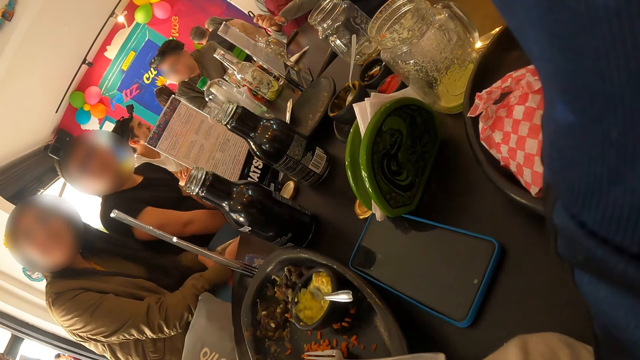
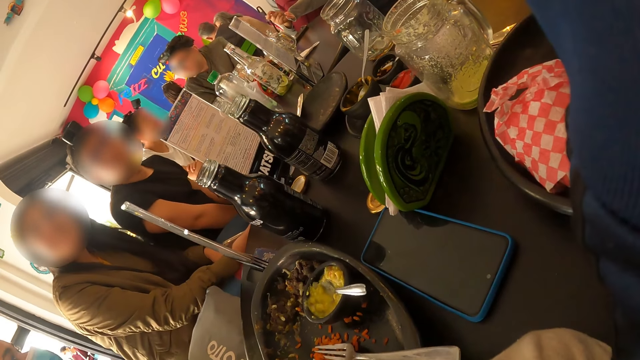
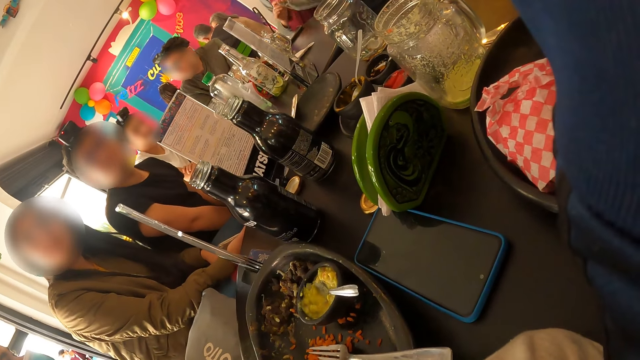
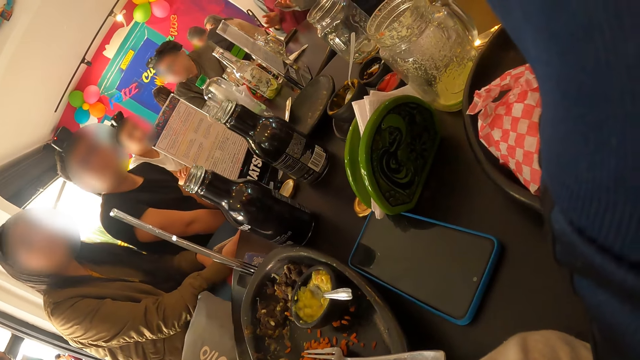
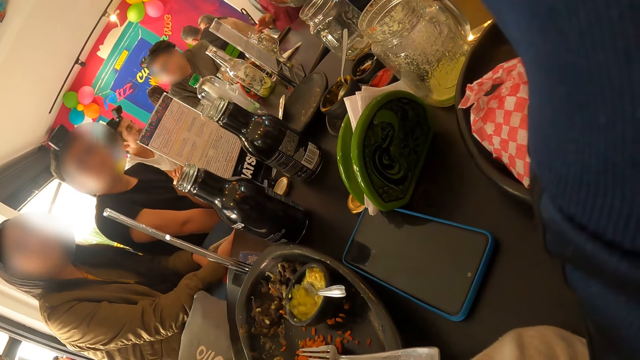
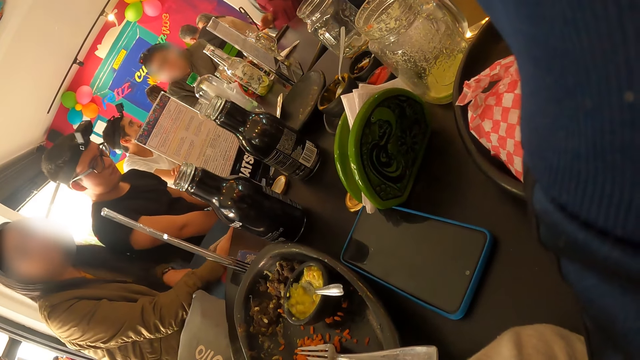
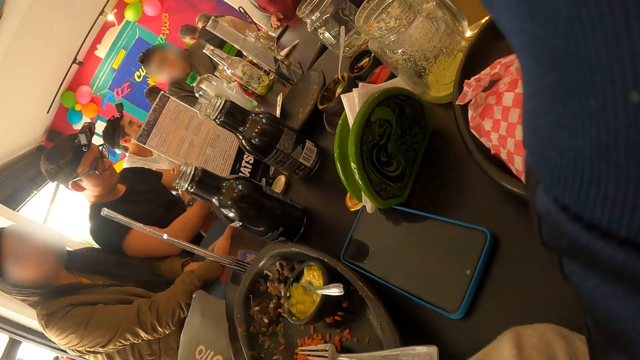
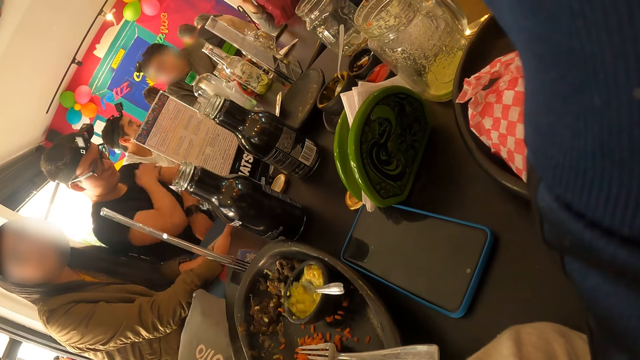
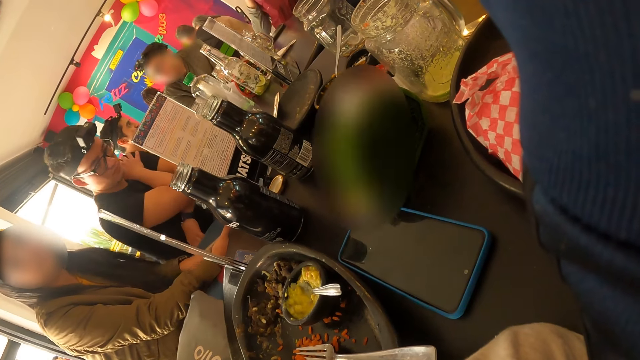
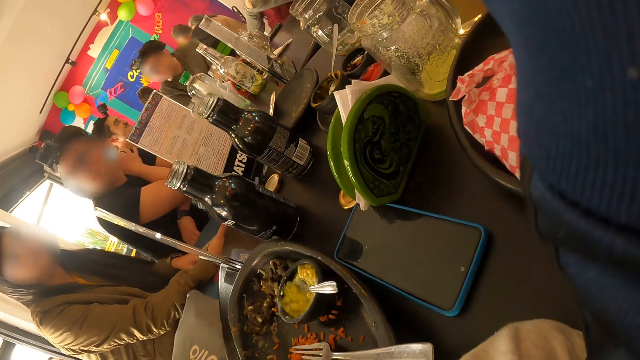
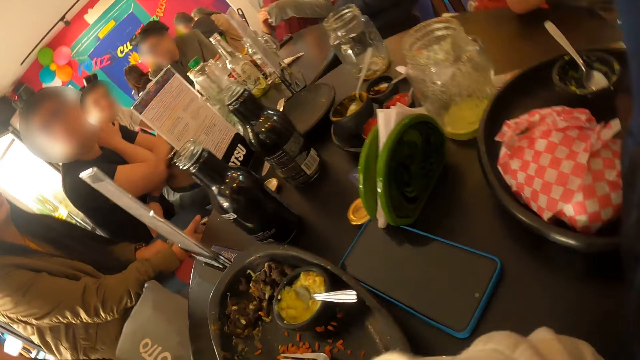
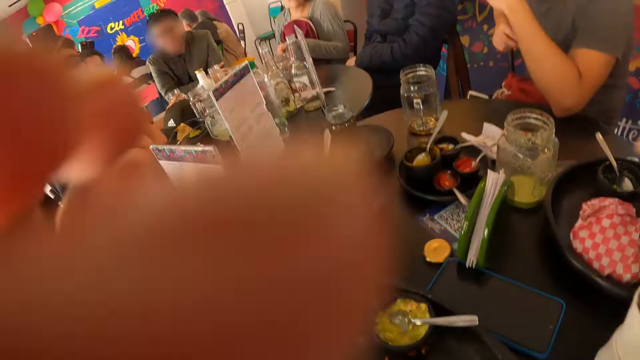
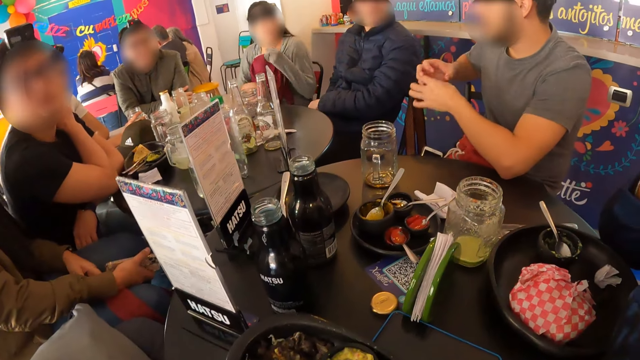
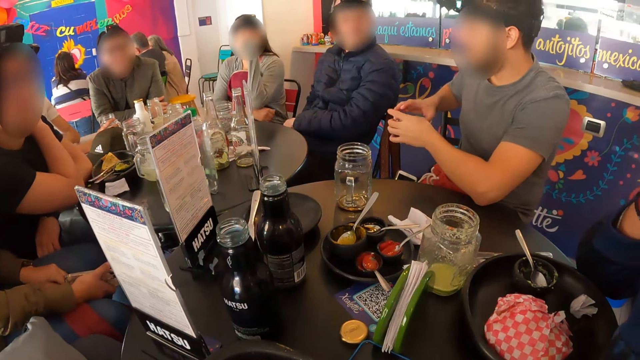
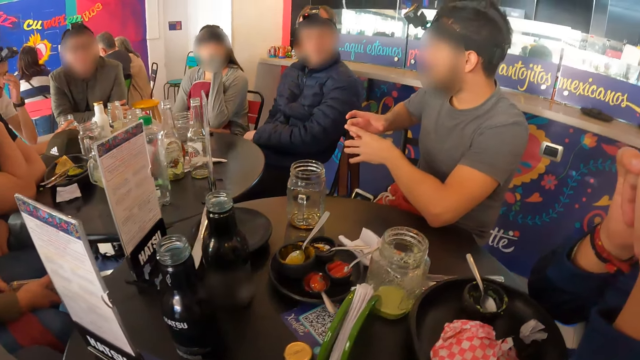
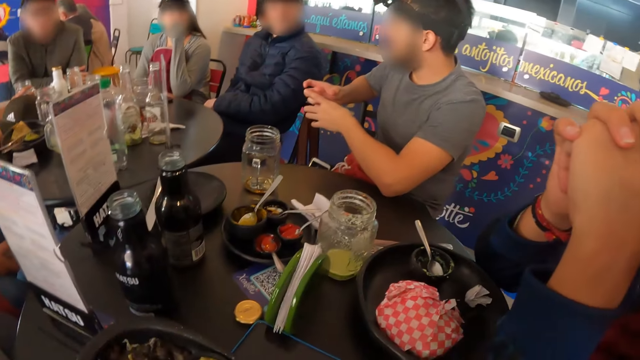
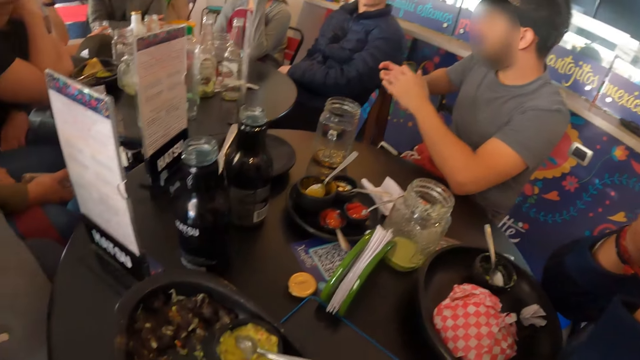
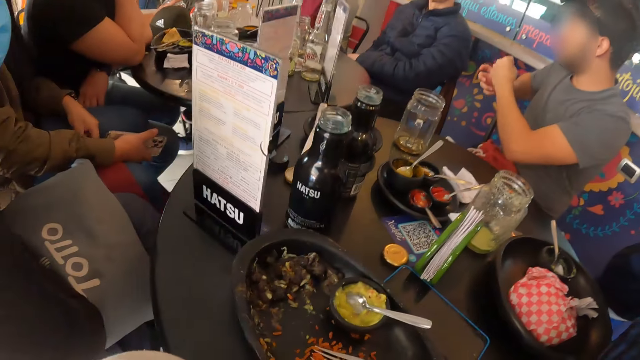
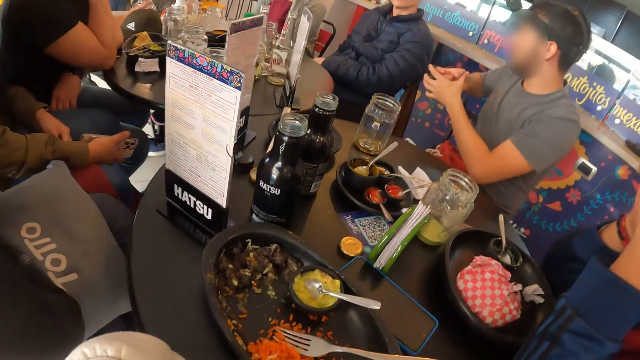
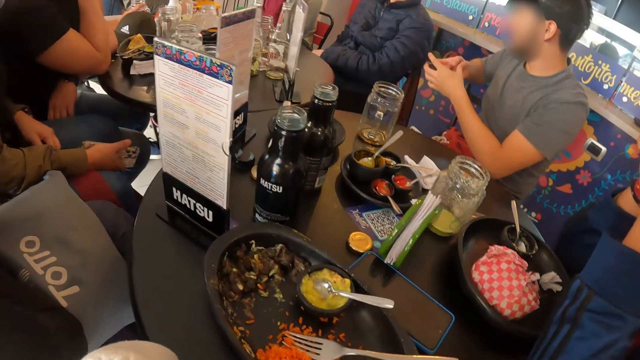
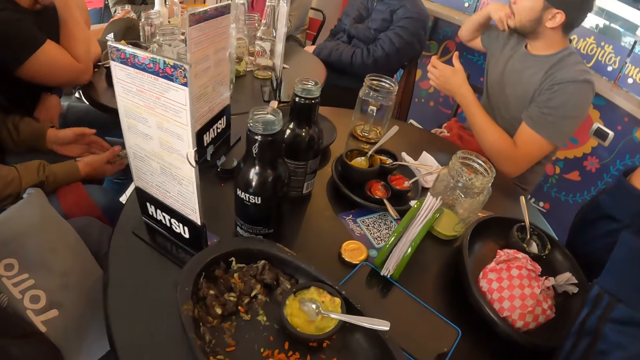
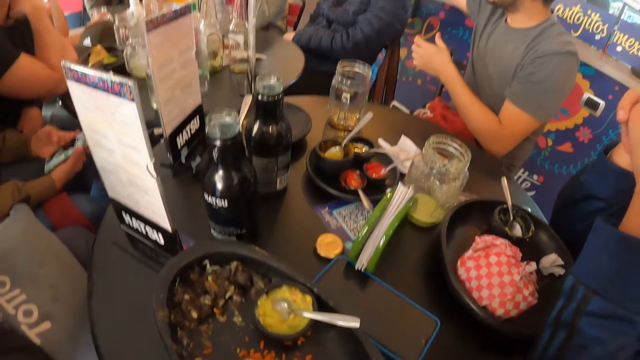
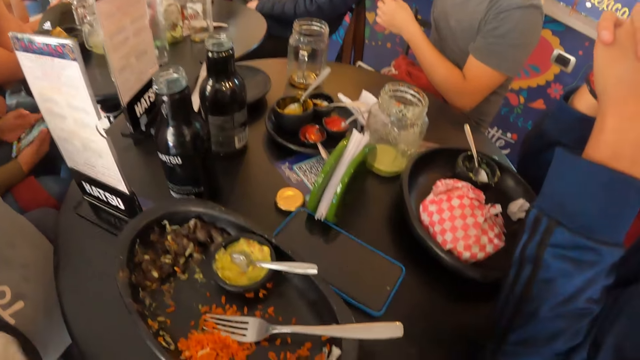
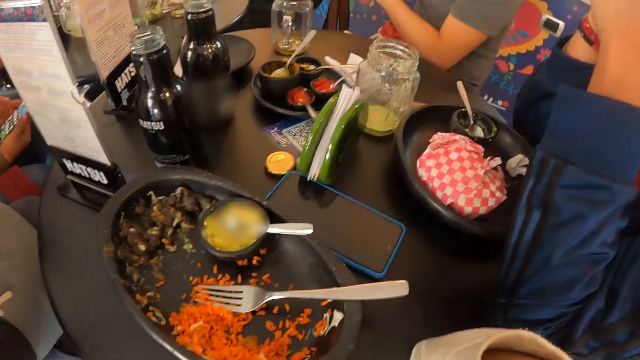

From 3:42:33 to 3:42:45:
The camera wearer lifts hands. The man gesticulates with both hands. The camera wearer stares around.

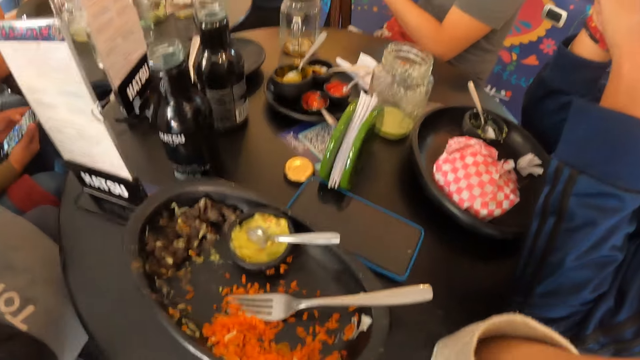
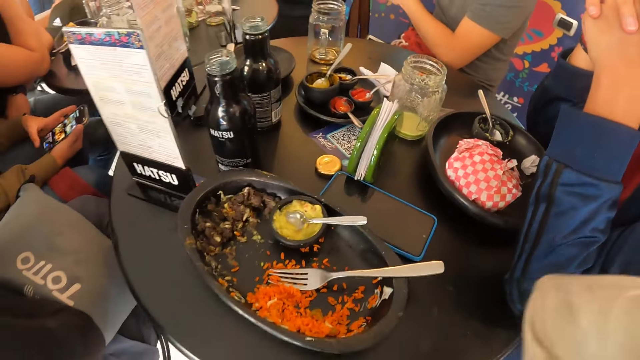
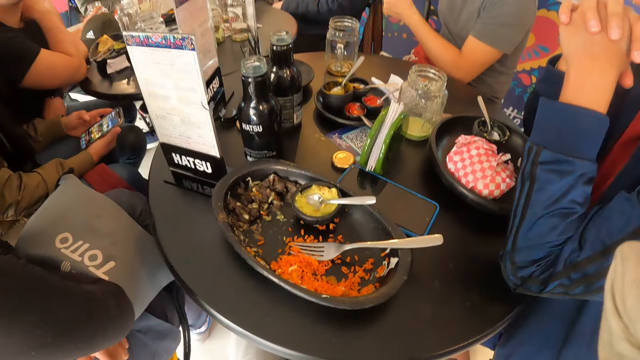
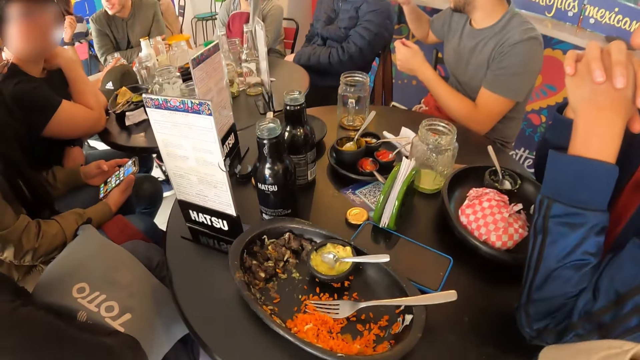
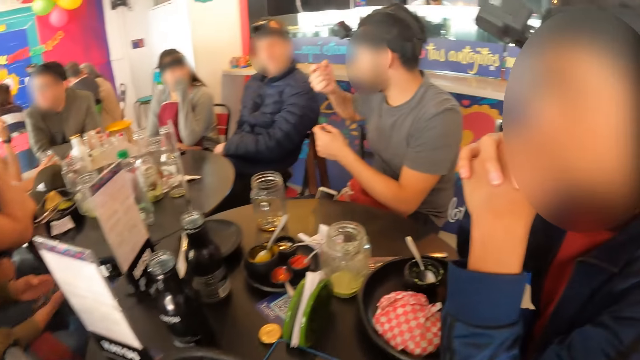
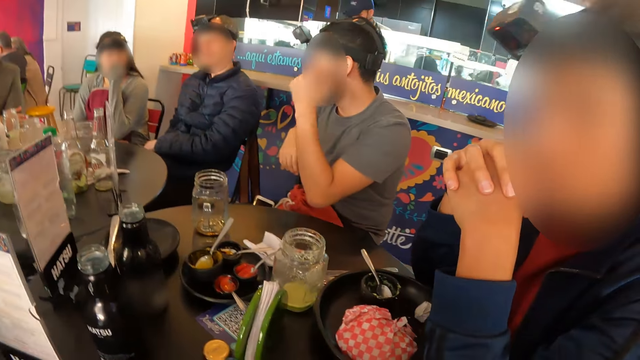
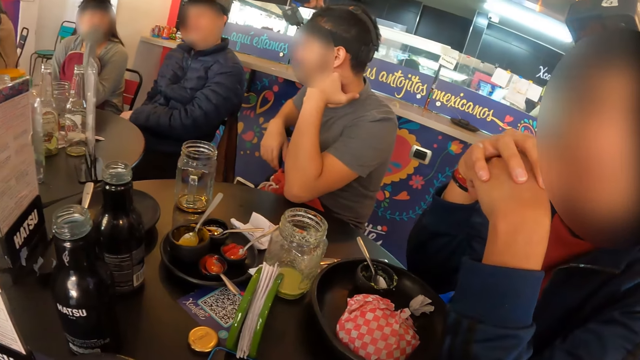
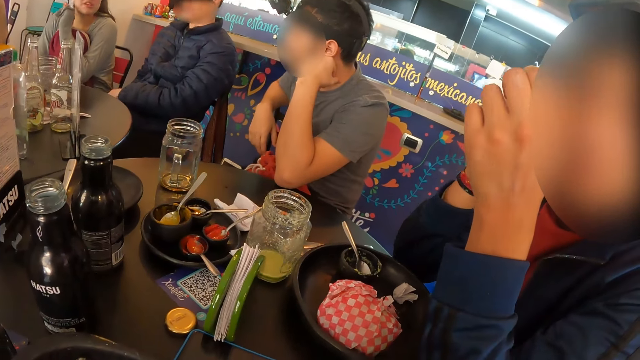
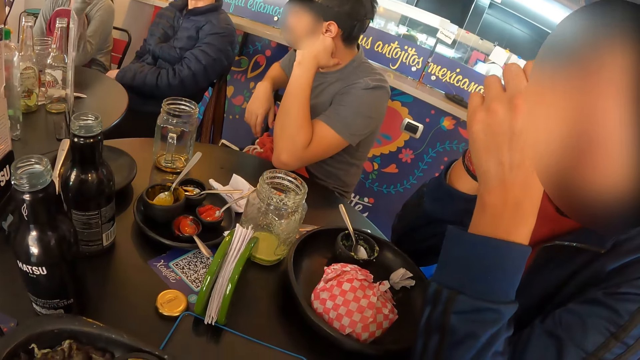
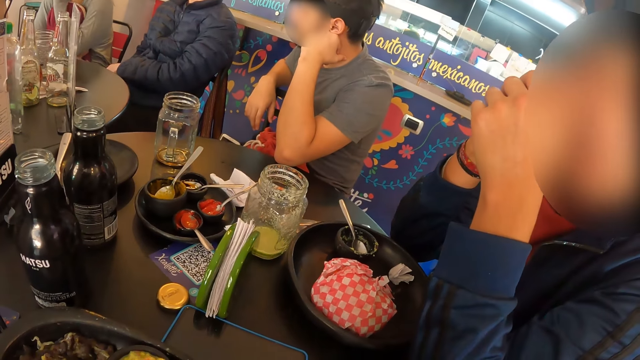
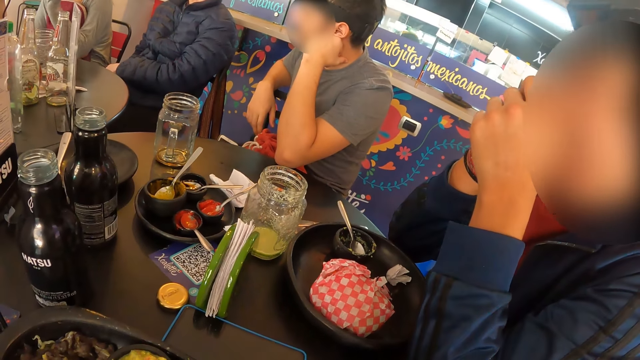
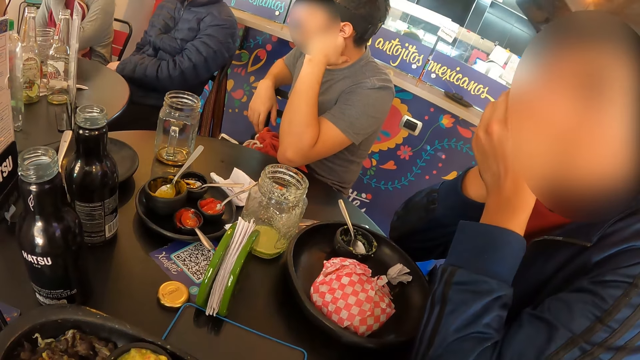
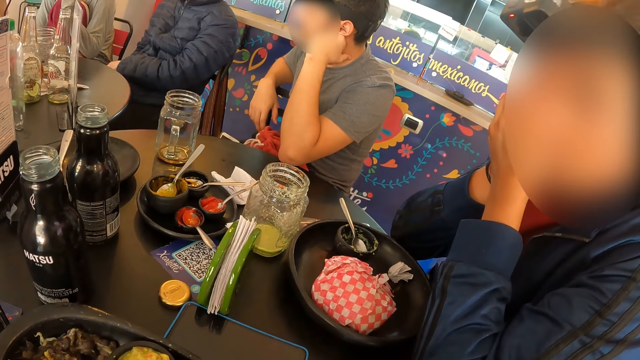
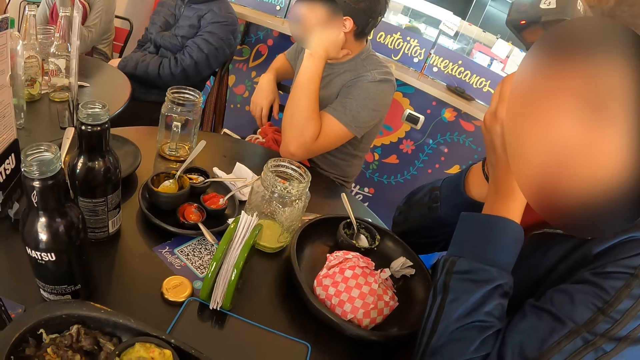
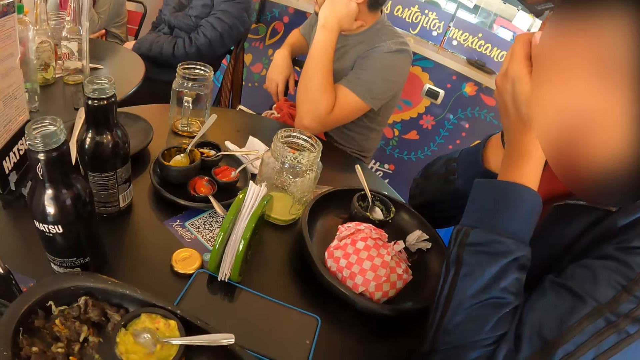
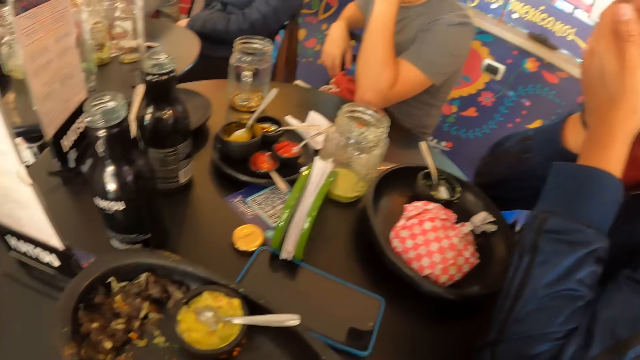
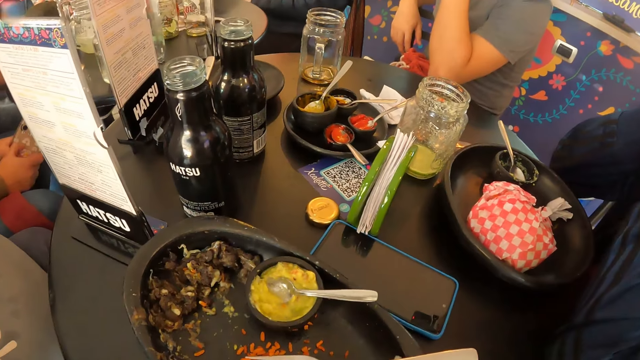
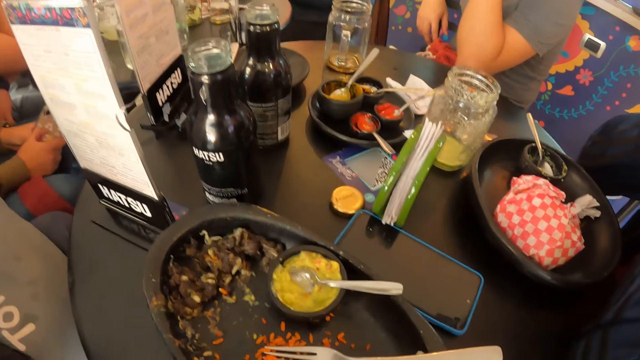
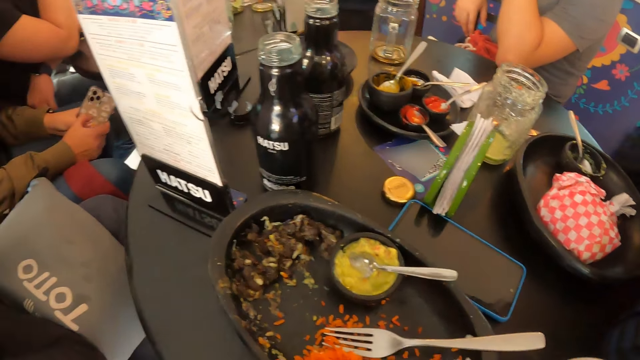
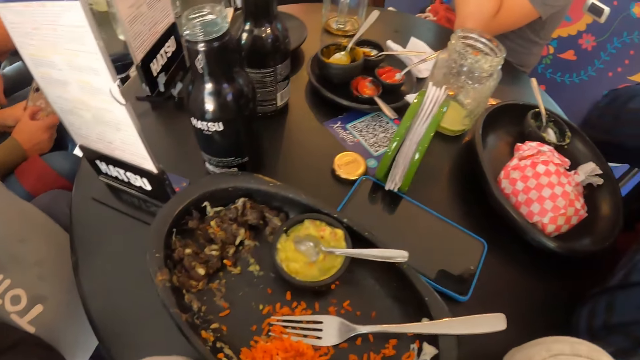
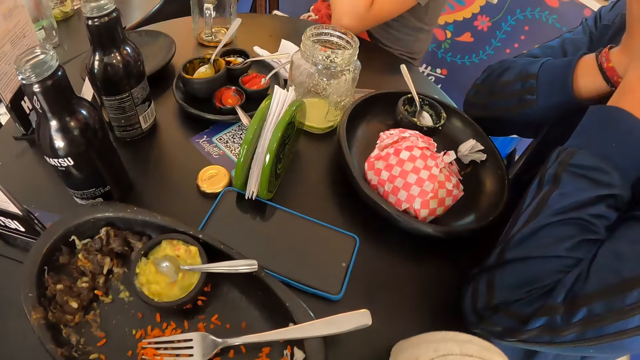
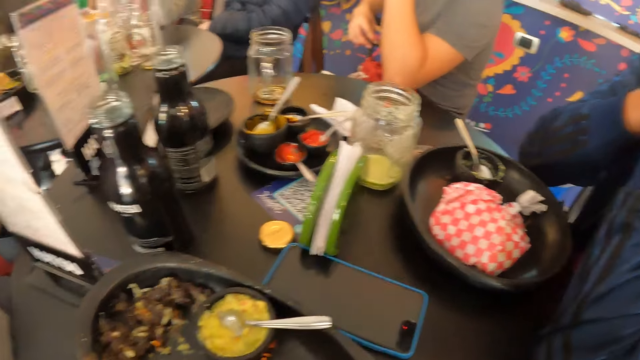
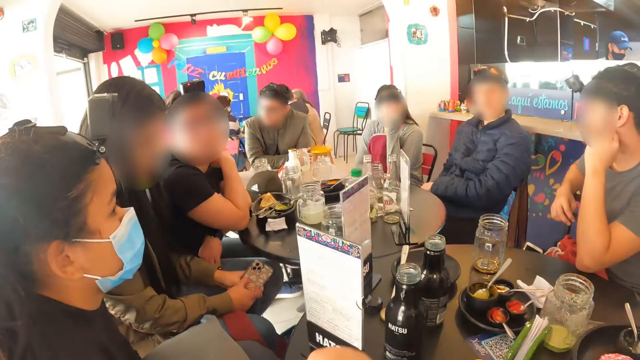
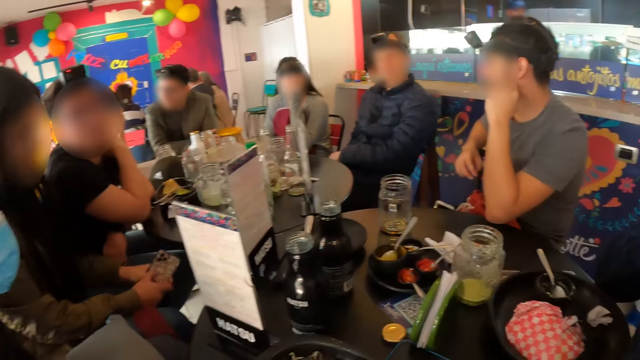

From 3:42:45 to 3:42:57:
The man touches his face with both hands. The man interacts with the camera wearer. The camera wearer looks around.
